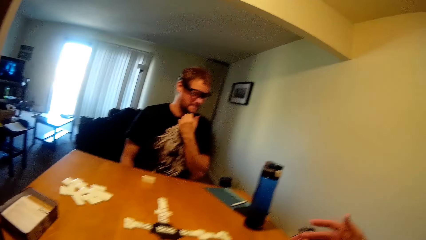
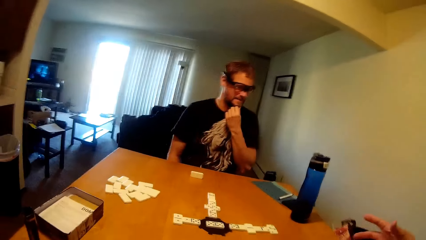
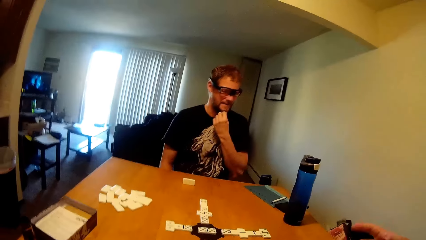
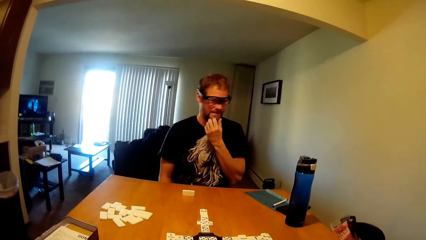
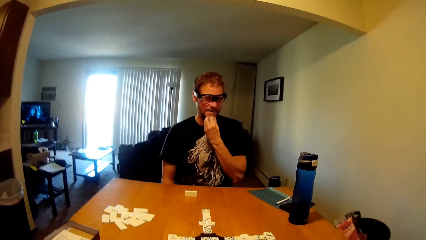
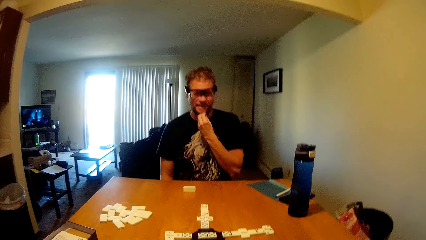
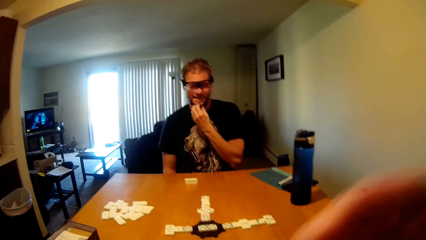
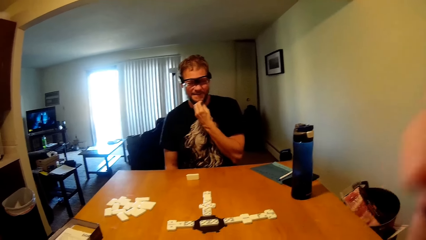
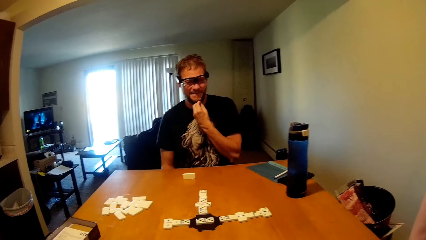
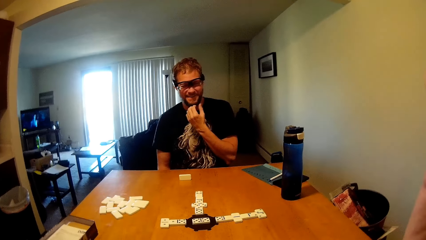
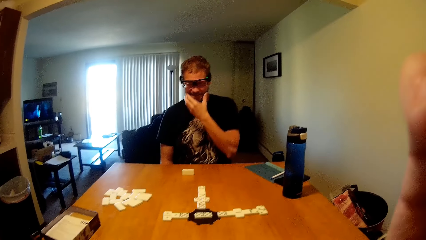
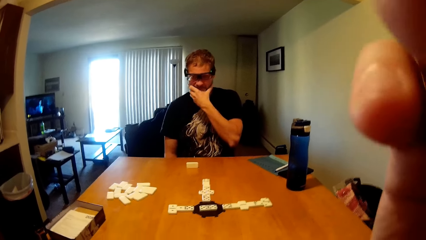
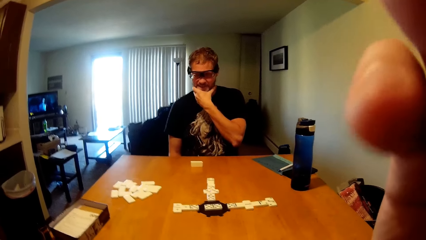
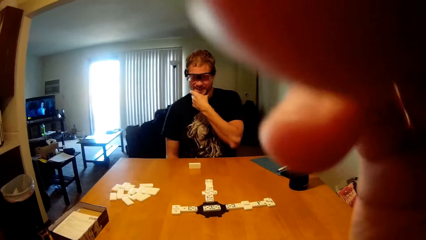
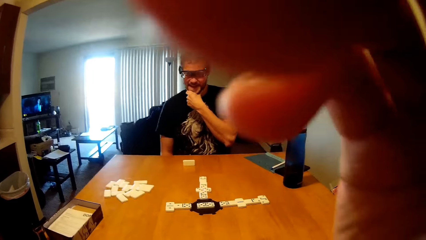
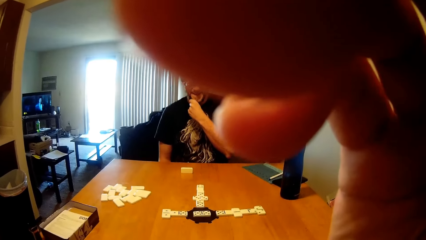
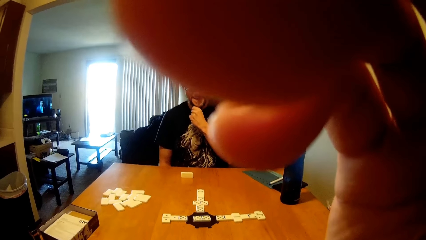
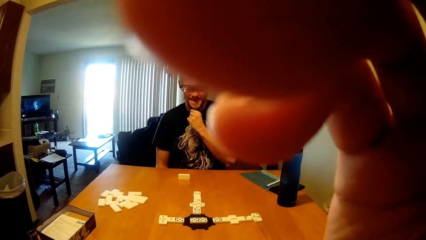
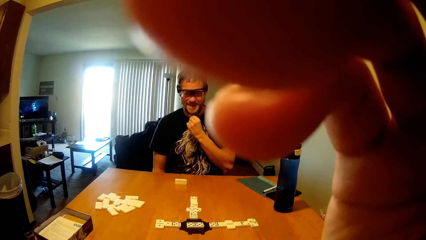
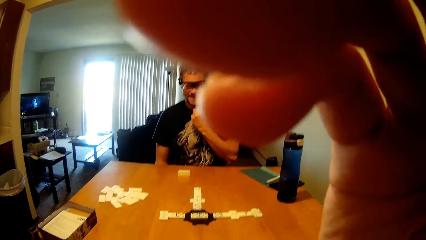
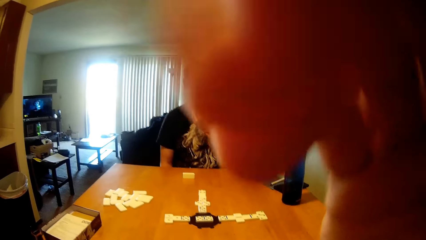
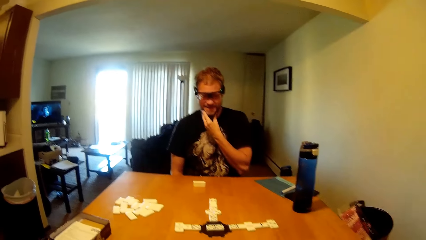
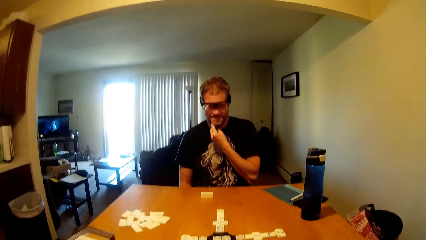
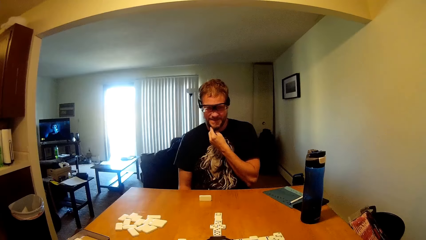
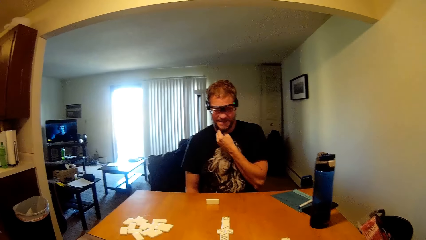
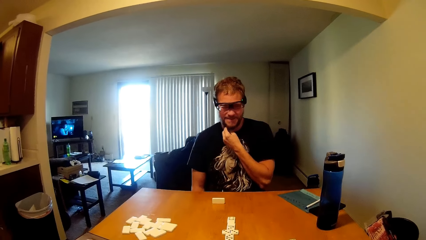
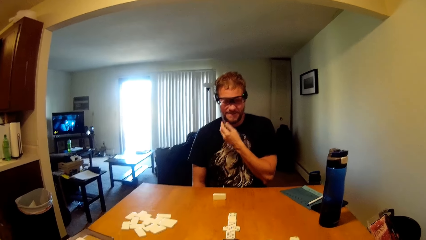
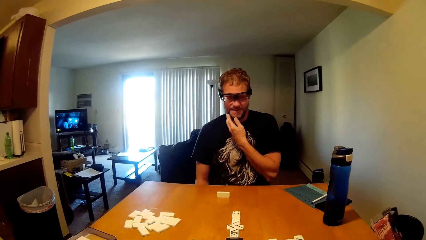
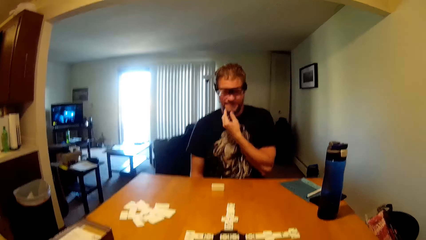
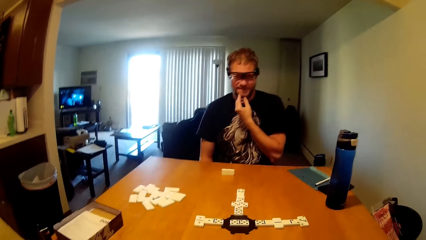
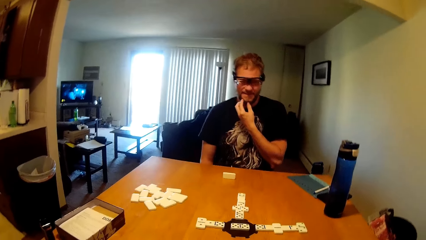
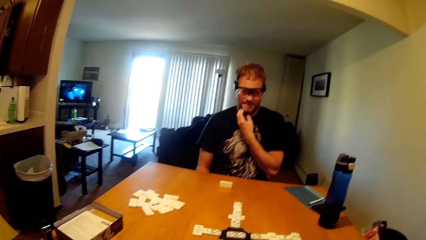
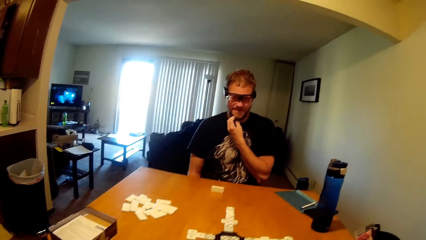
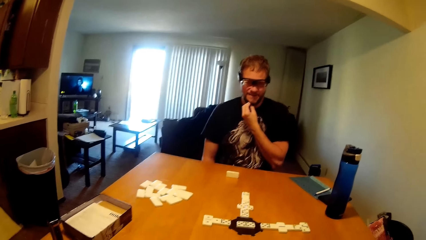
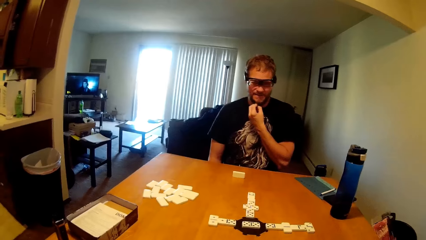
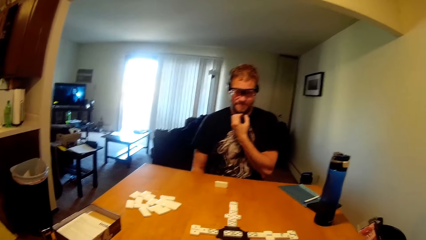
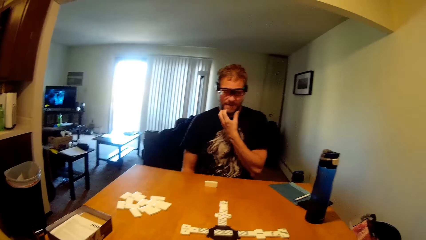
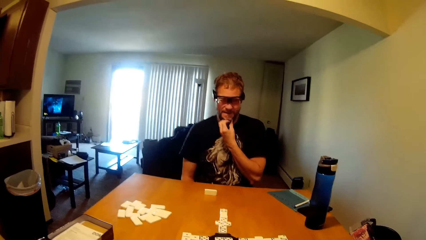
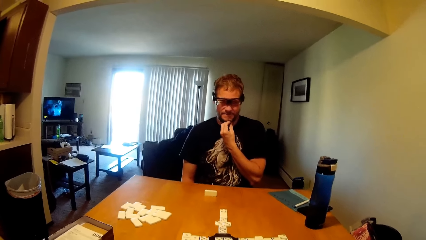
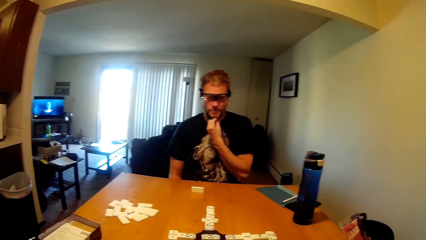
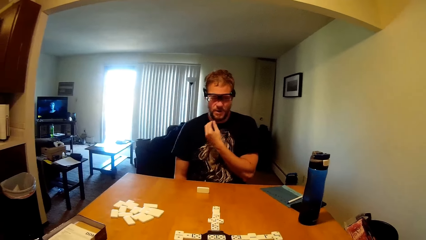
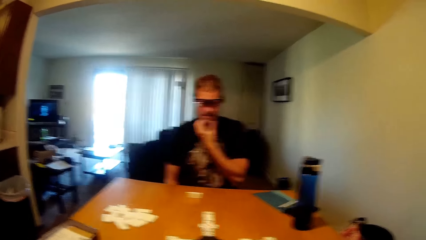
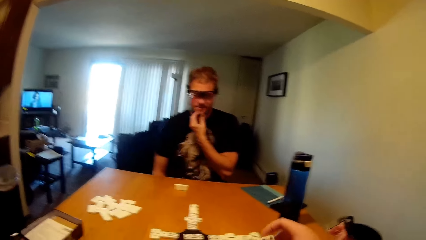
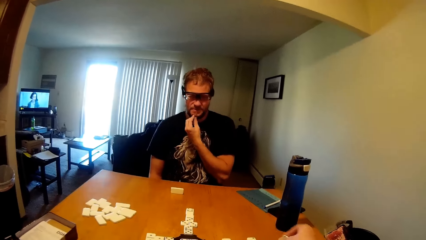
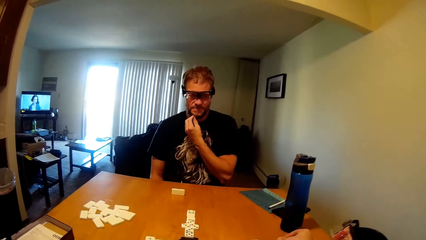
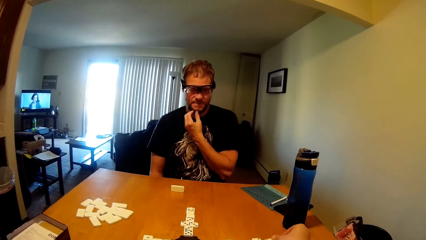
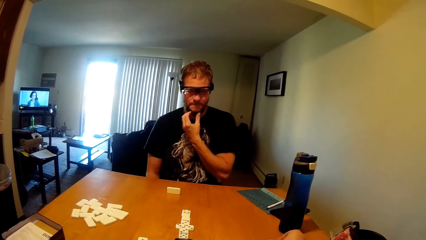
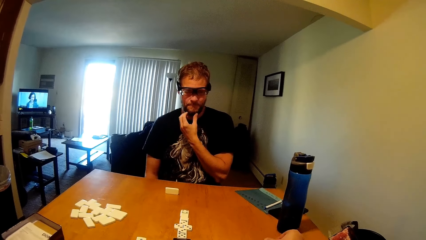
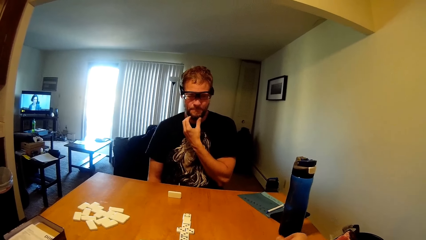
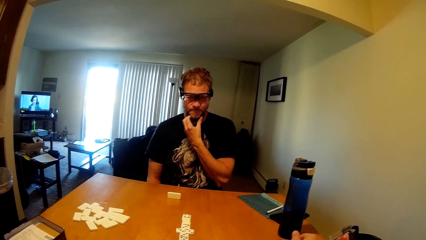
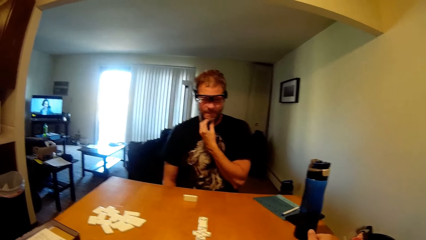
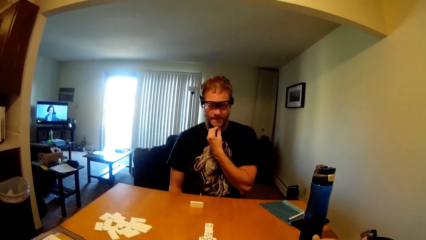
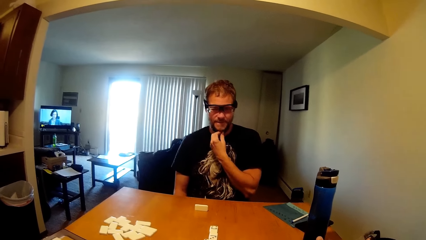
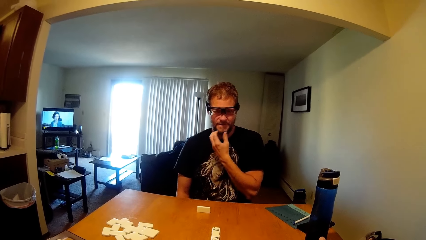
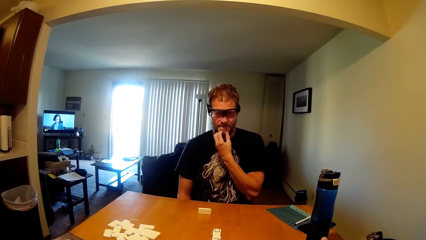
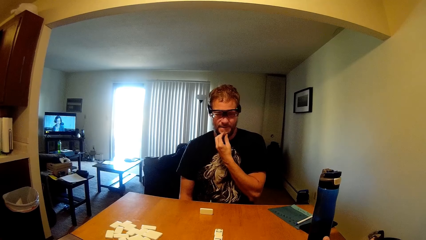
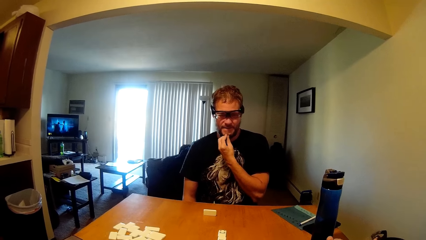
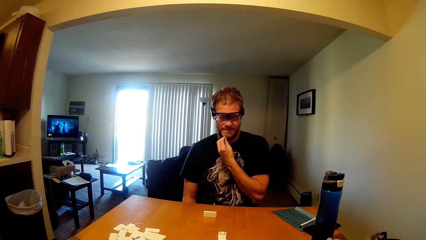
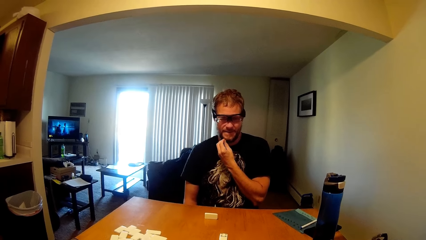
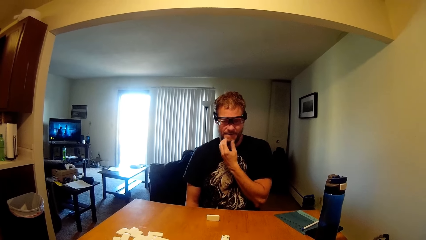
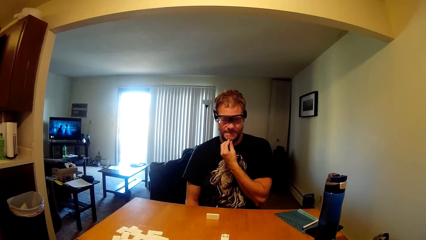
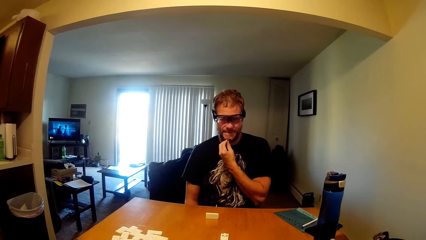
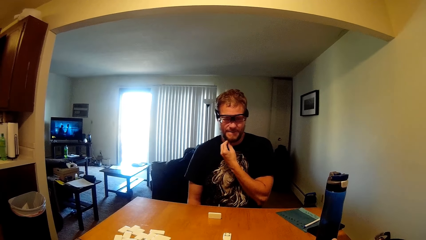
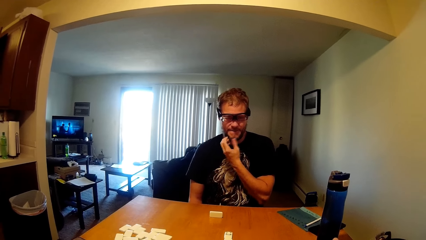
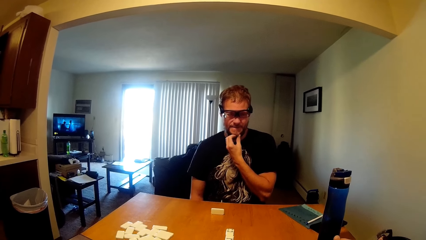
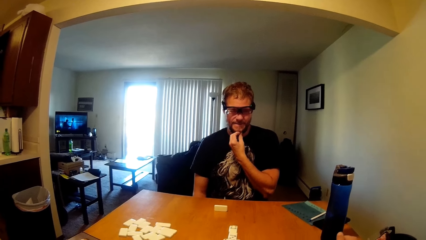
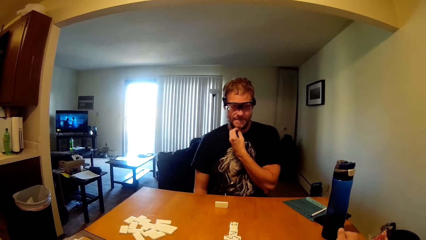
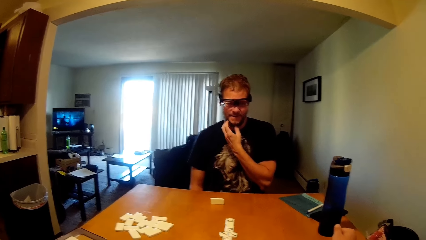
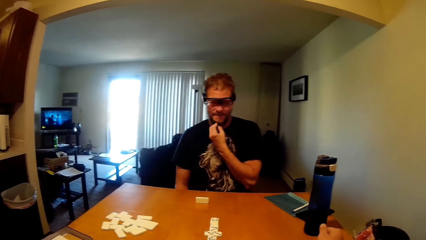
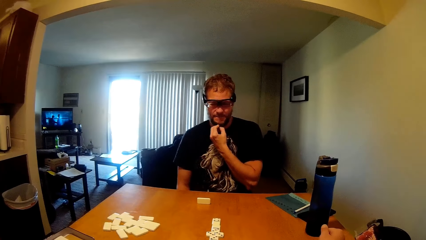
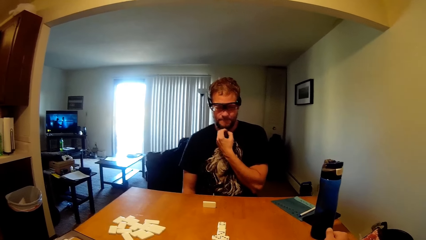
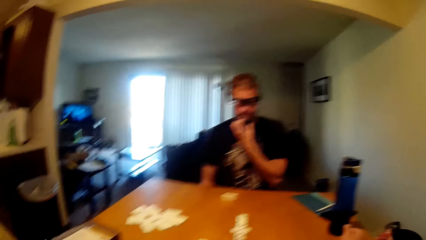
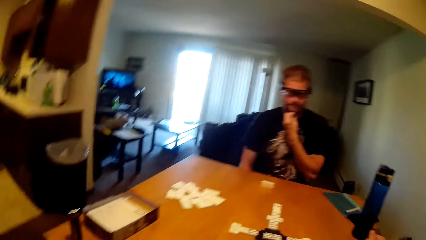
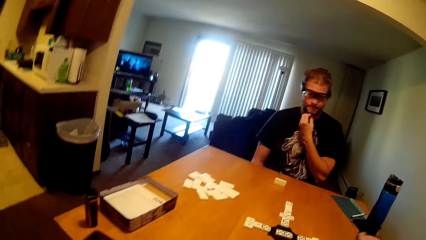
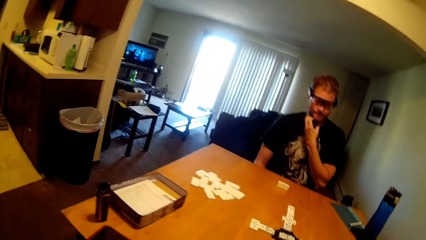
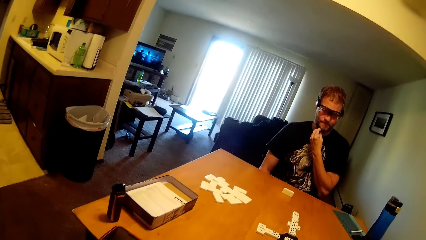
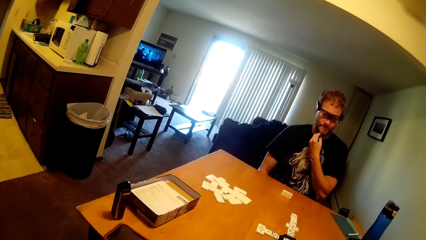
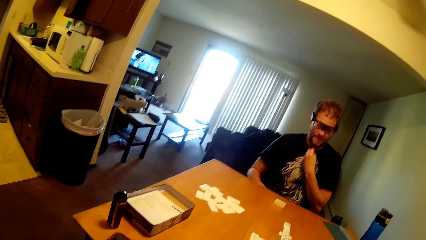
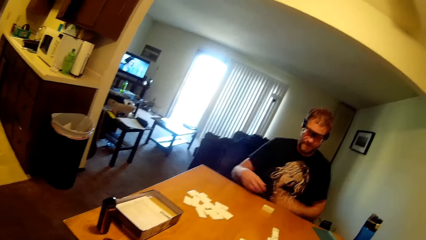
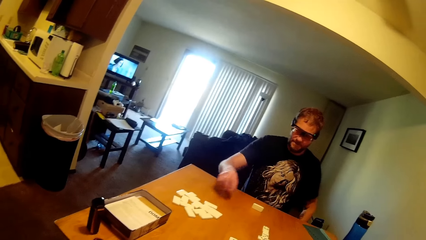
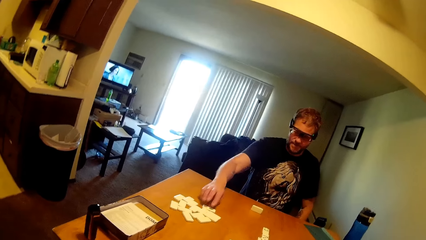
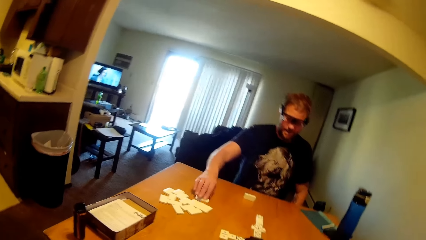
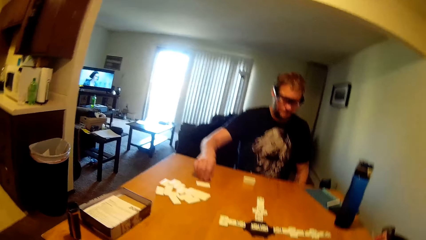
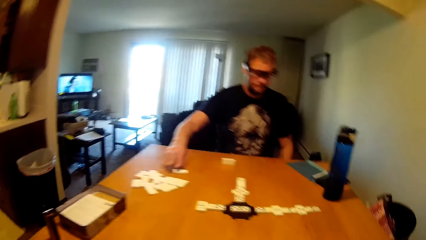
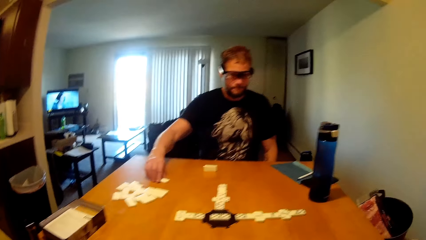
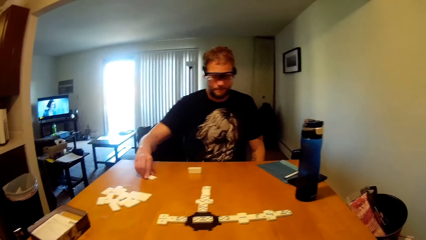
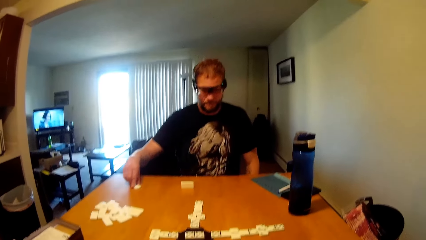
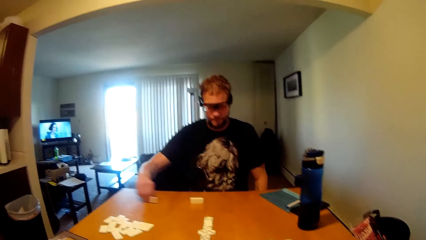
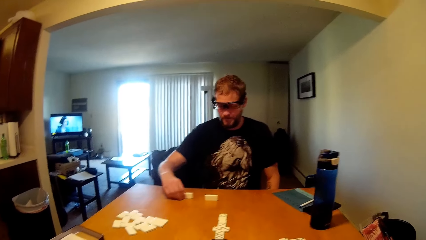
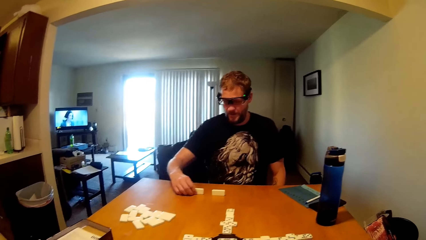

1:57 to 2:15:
The camera wearer lifts a hand. They adjust the camera. They rub the chin. They lower a hand. They drop a game piece. They touch the beard. A man picks up a game piece. The man moves scrabbles on the table.
